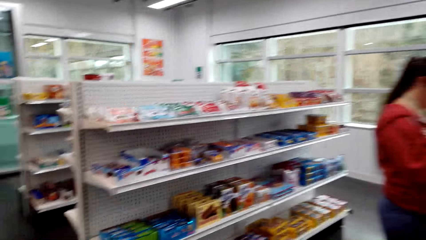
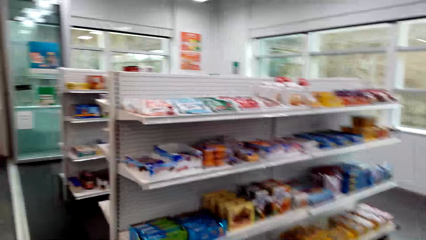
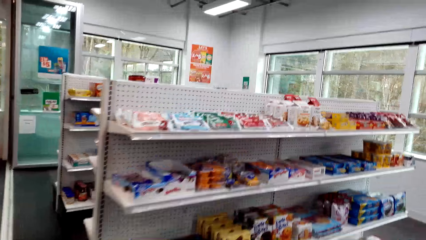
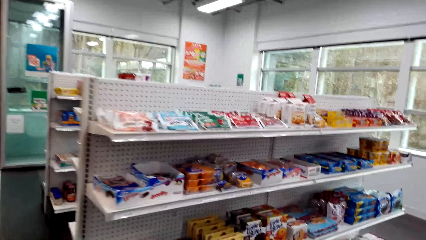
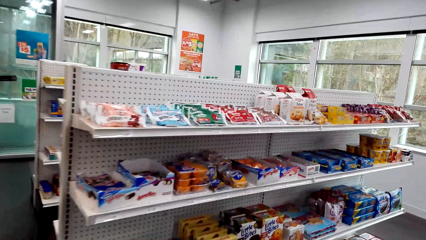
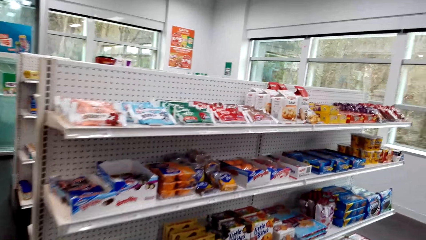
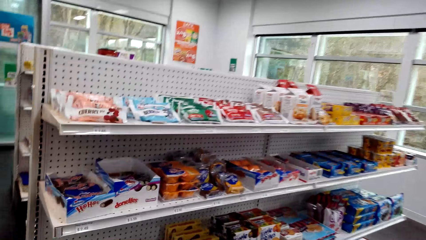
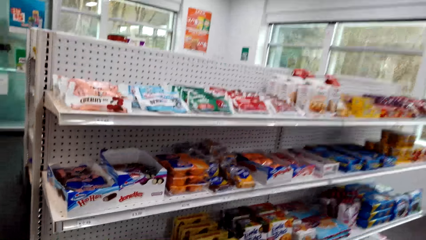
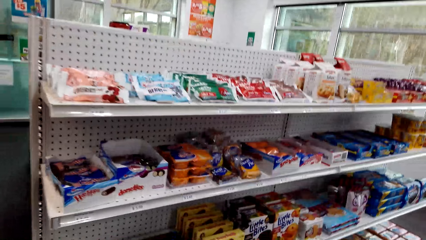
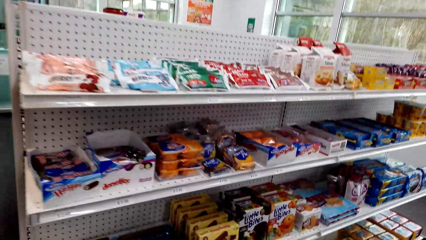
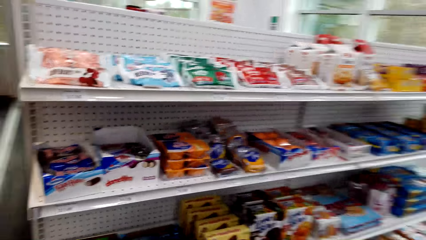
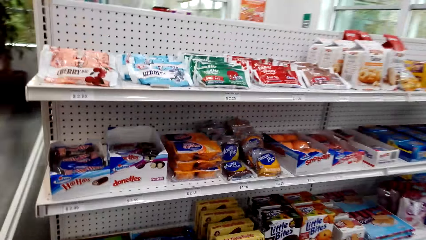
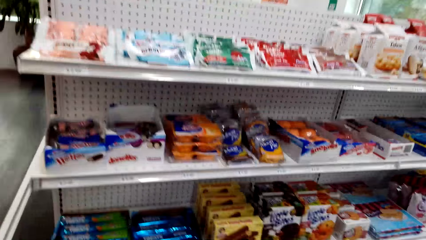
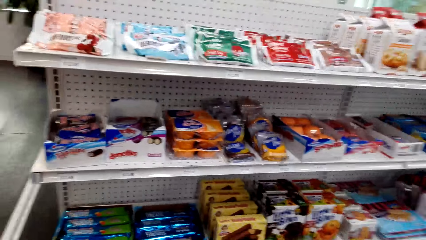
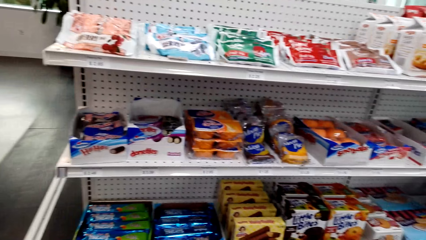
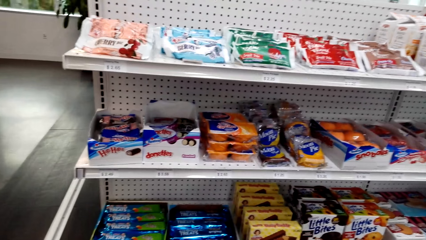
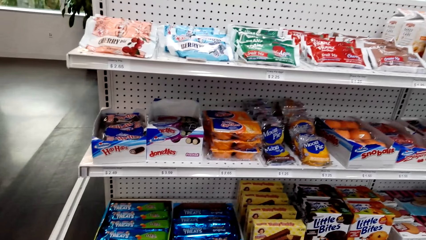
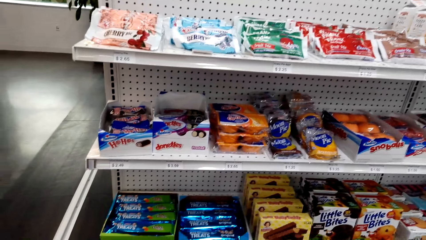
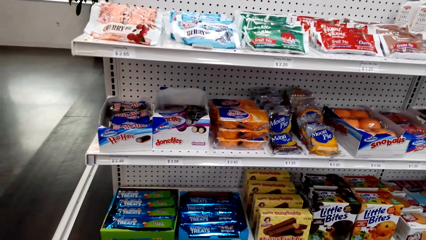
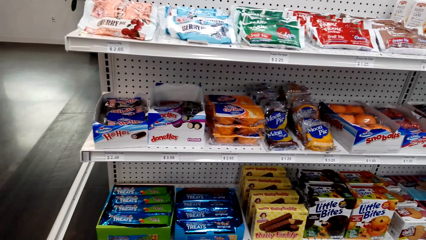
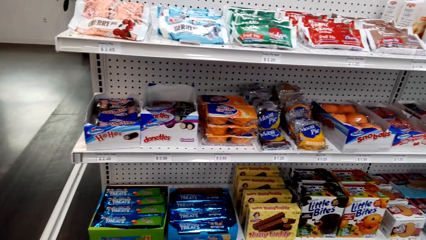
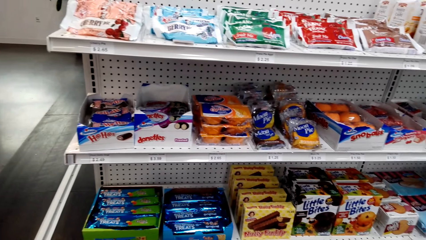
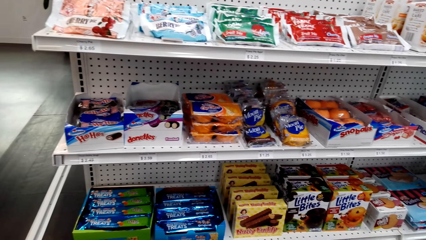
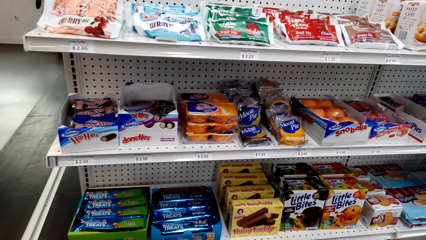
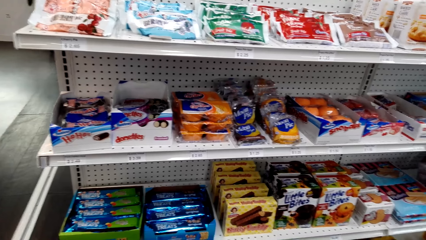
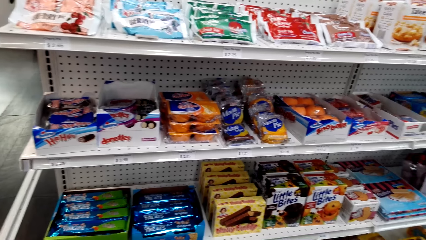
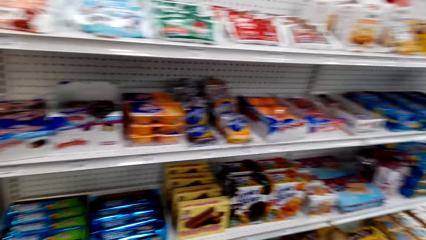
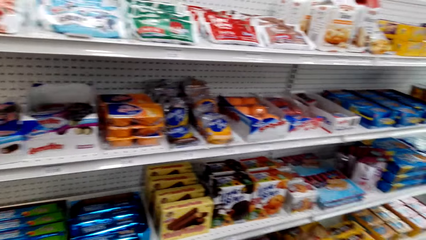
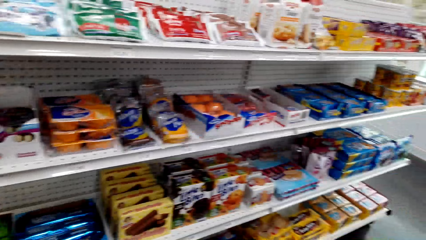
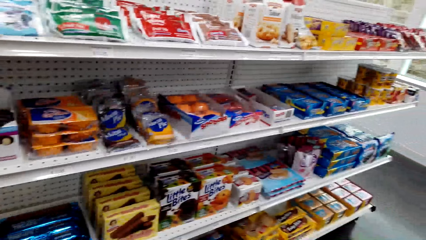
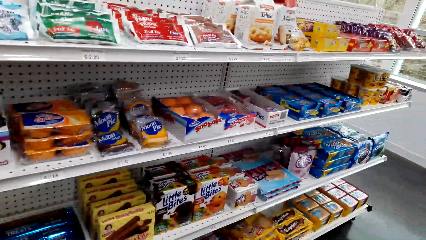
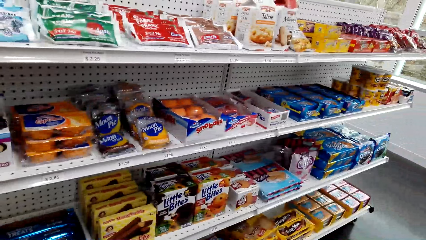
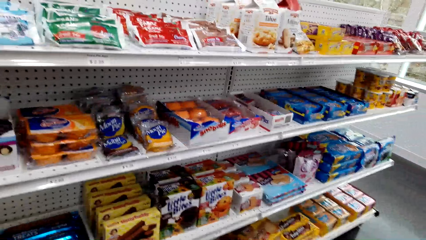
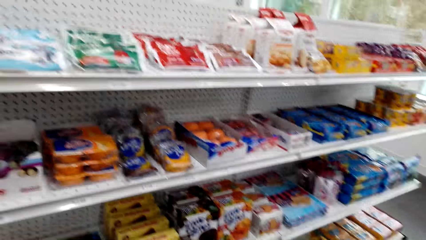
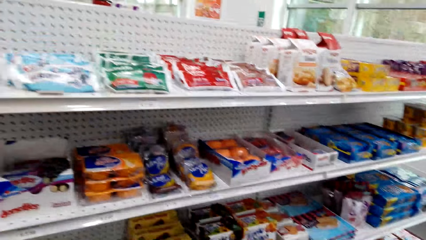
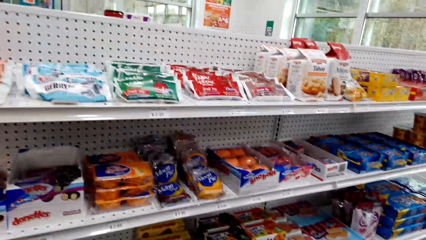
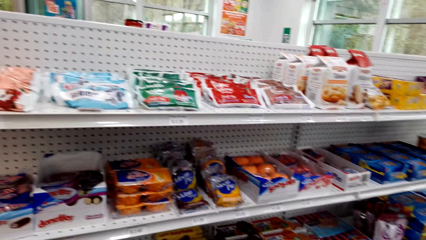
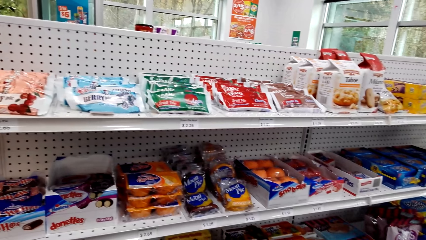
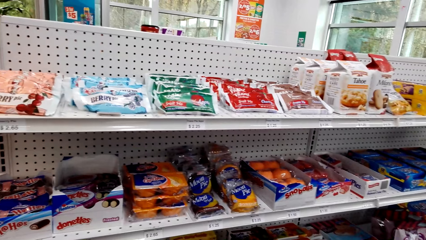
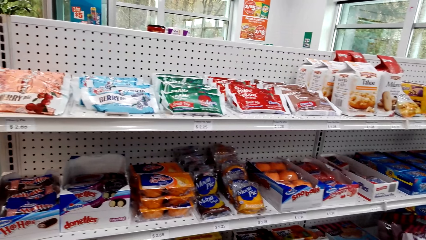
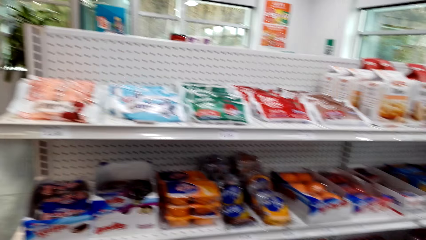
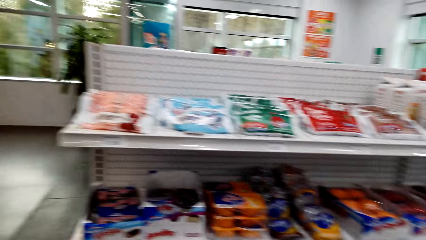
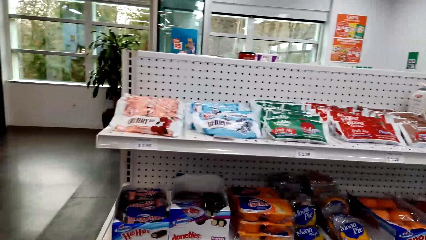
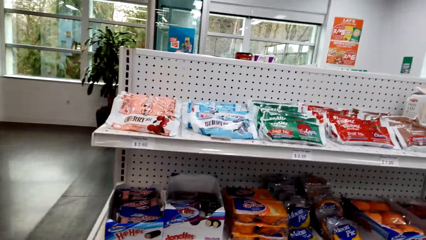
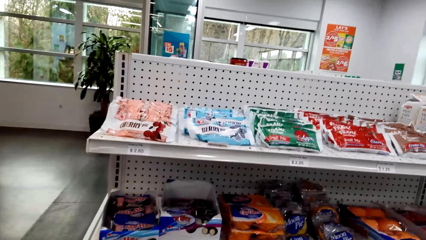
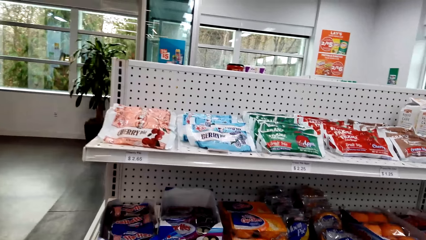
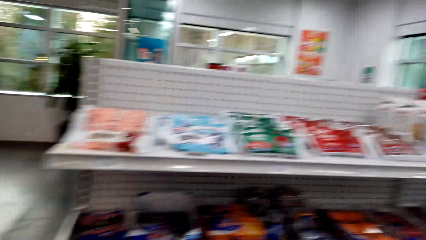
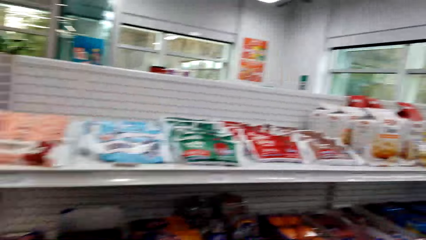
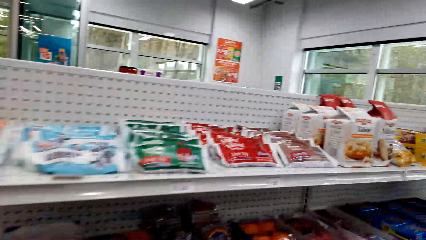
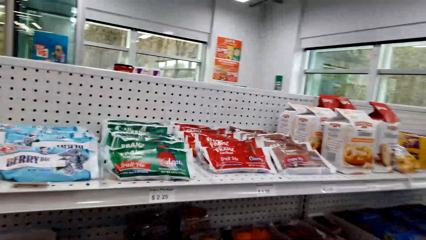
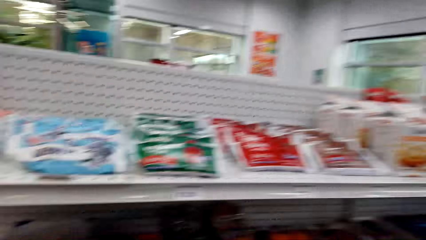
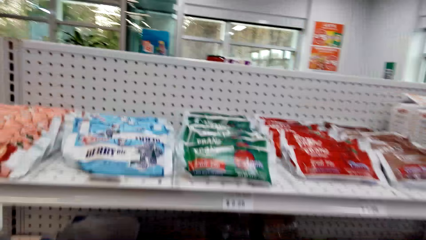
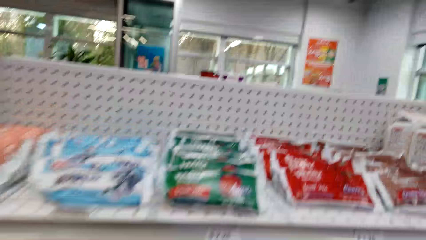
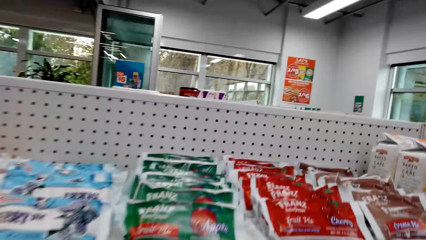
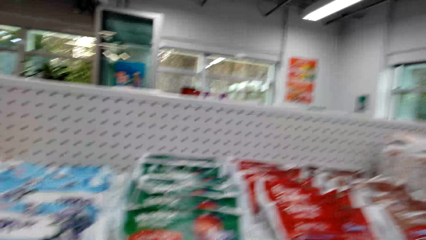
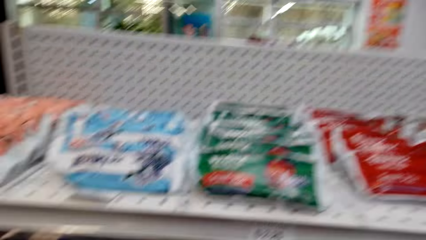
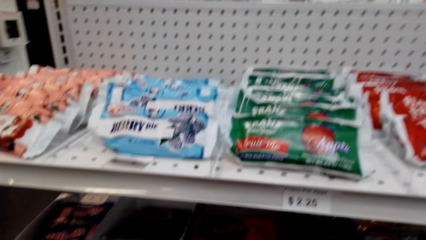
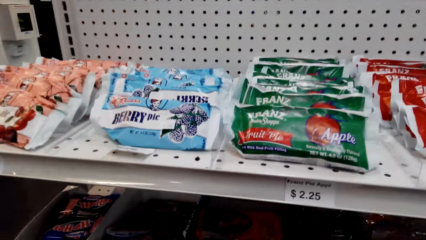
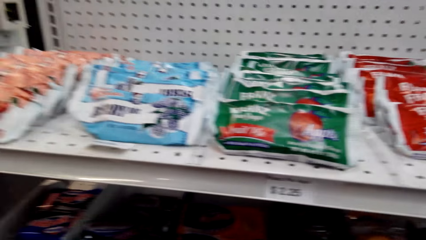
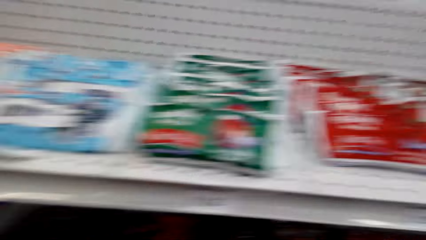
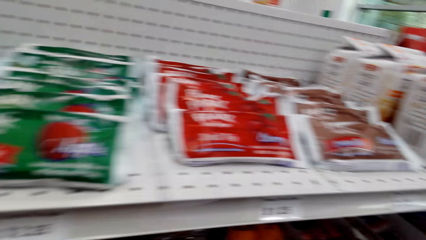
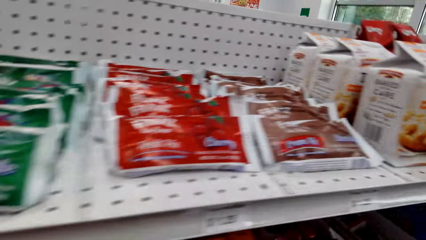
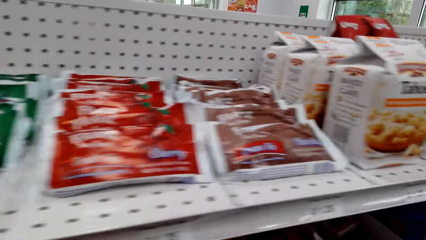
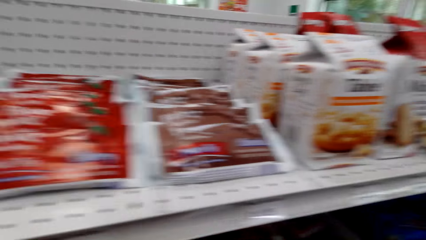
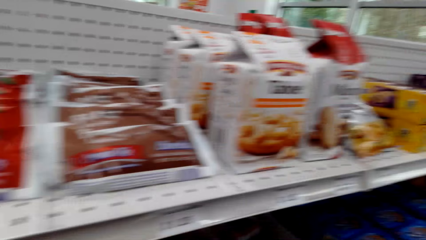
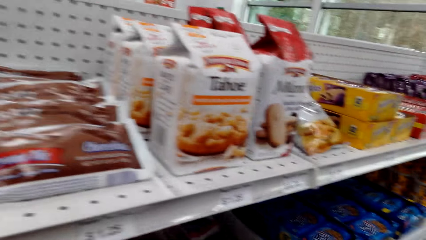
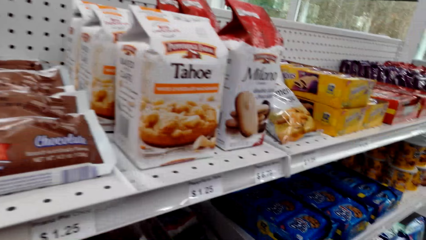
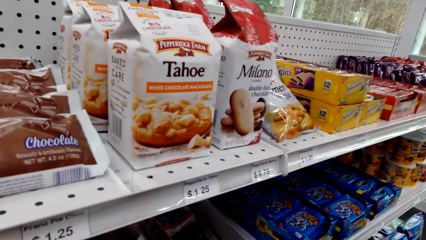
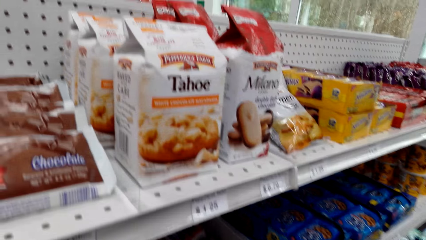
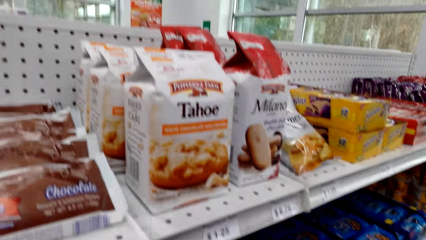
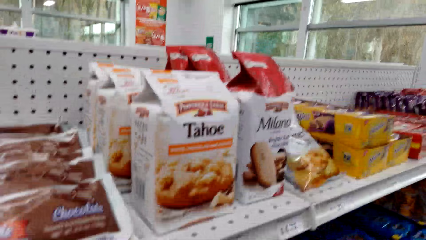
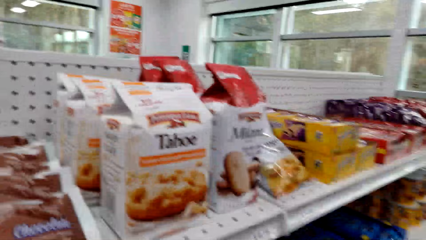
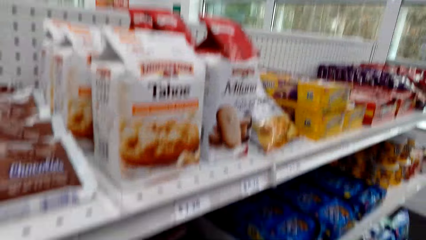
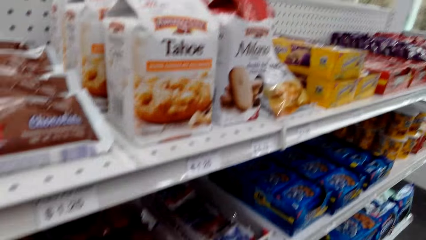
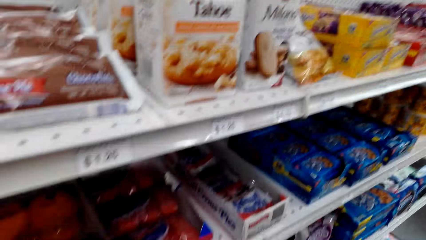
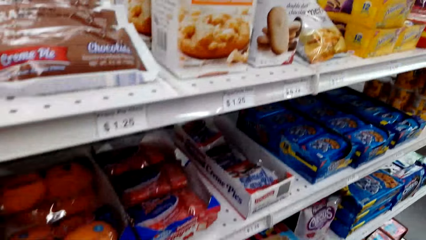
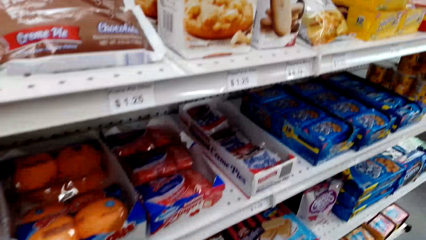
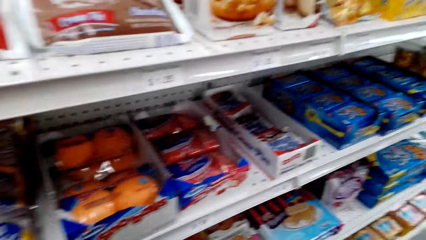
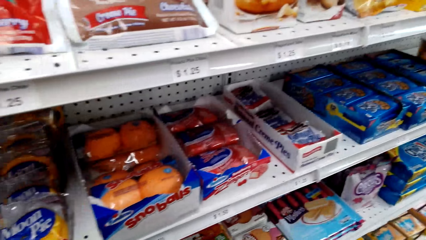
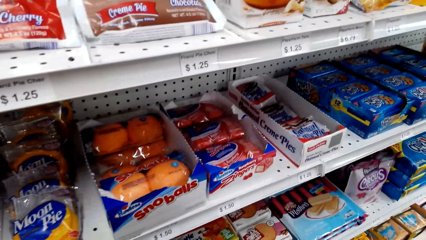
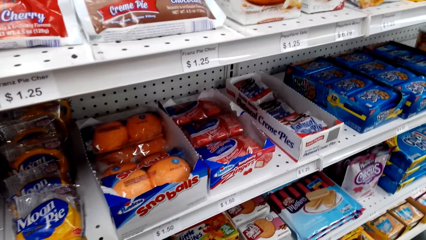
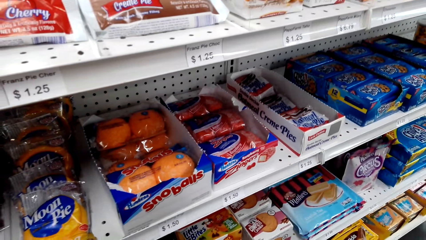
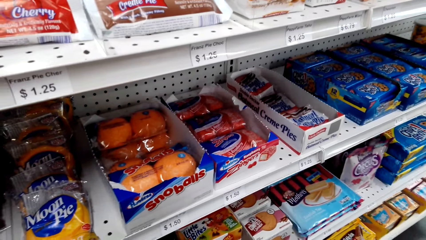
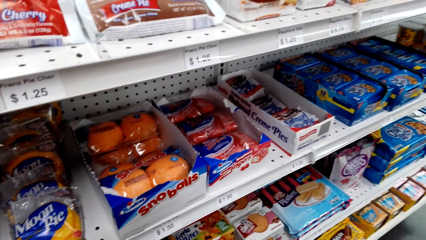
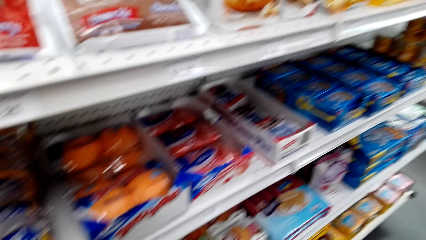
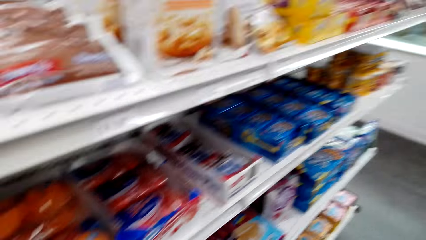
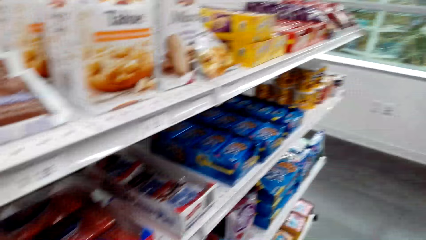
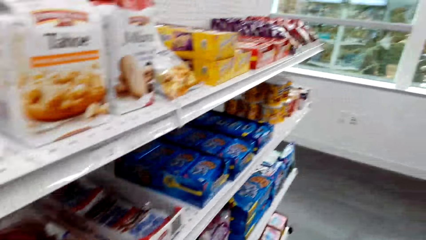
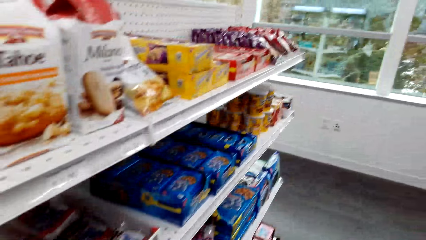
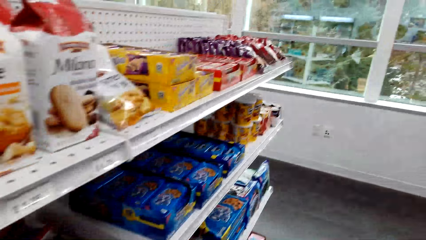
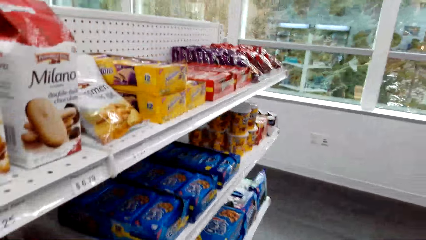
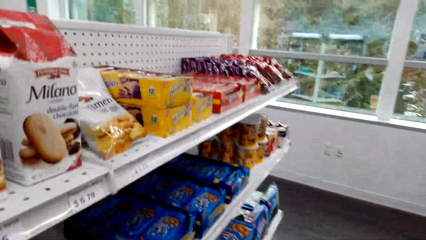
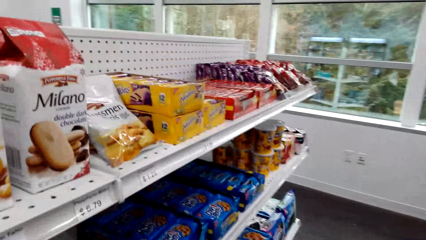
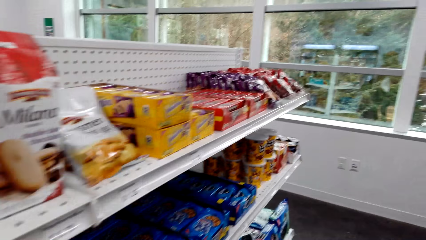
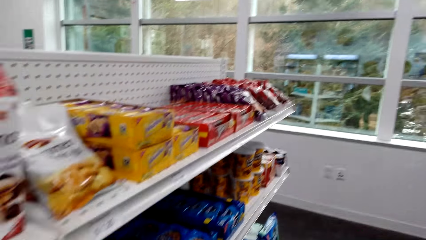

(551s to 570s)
The camera wearer looks around the shelf. They pick up a snack.
